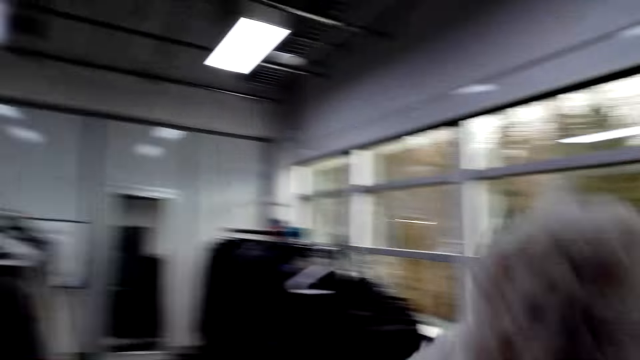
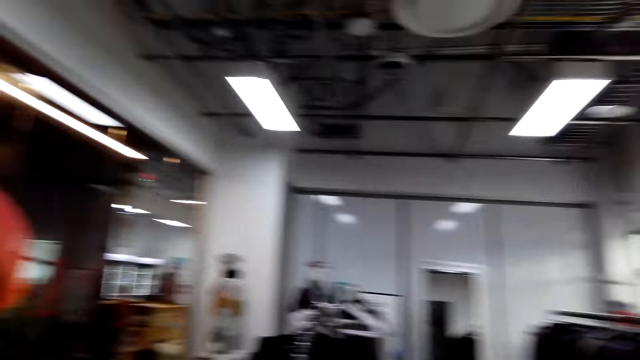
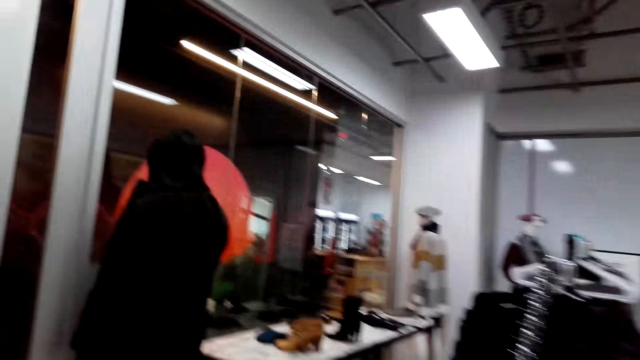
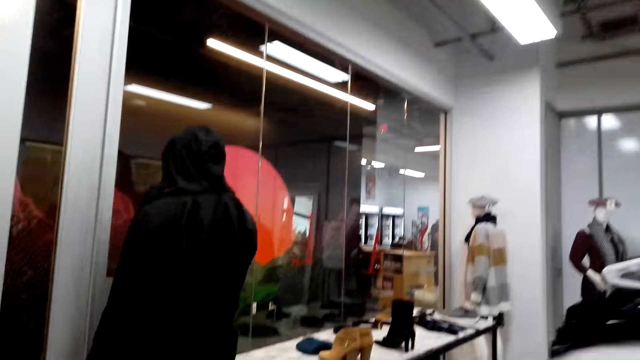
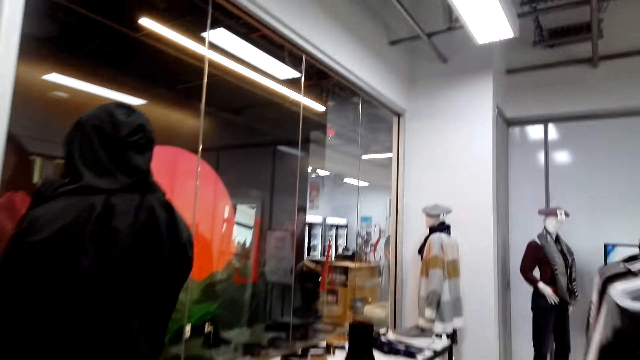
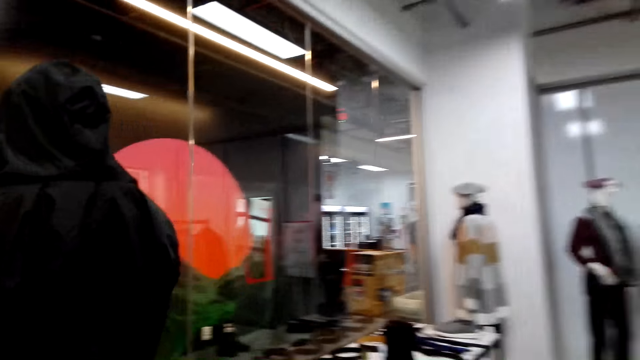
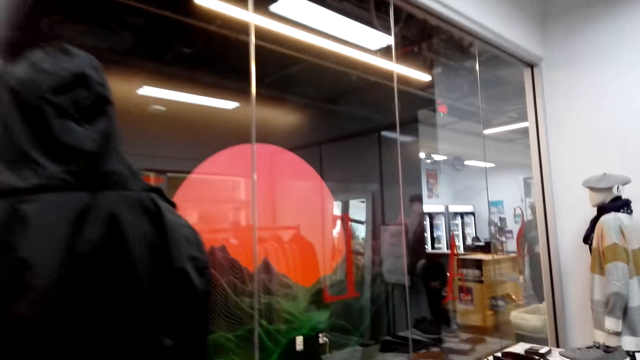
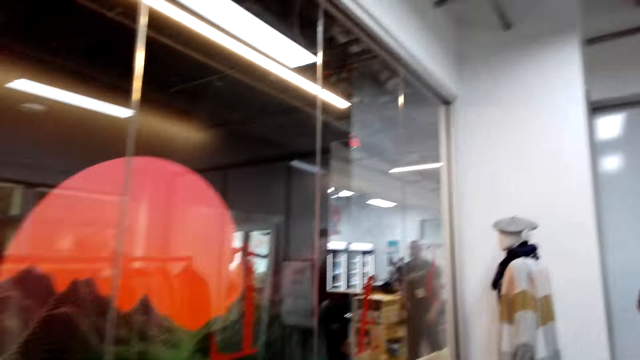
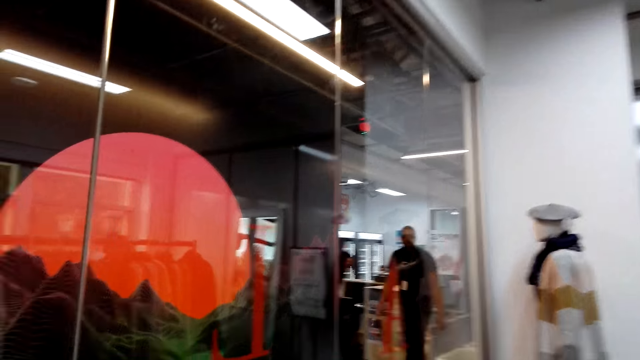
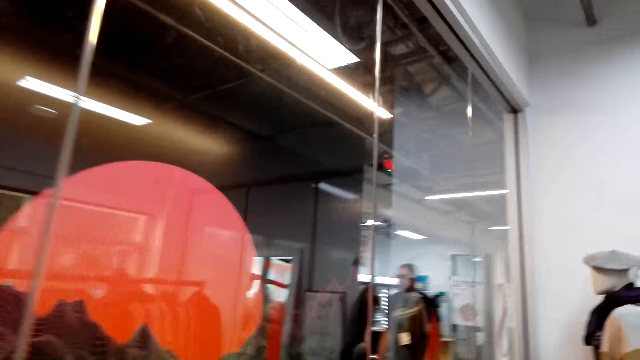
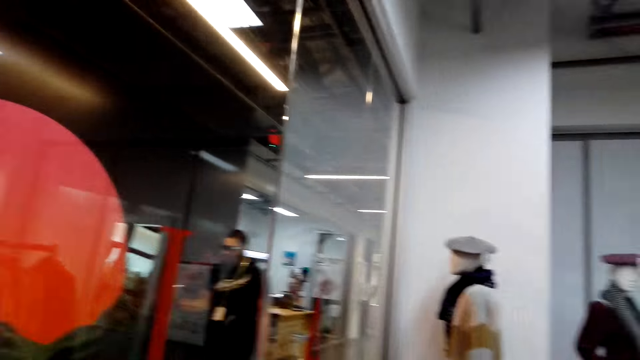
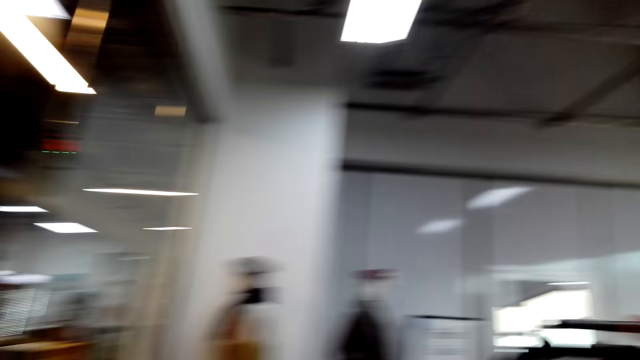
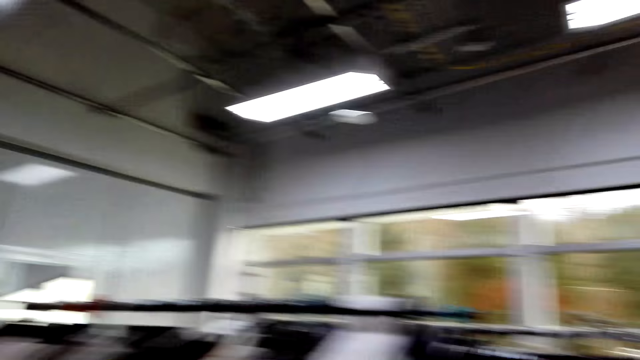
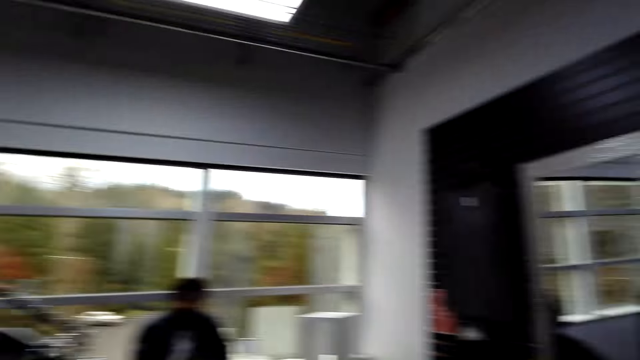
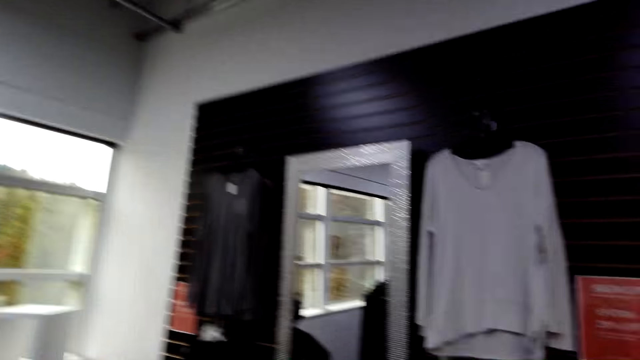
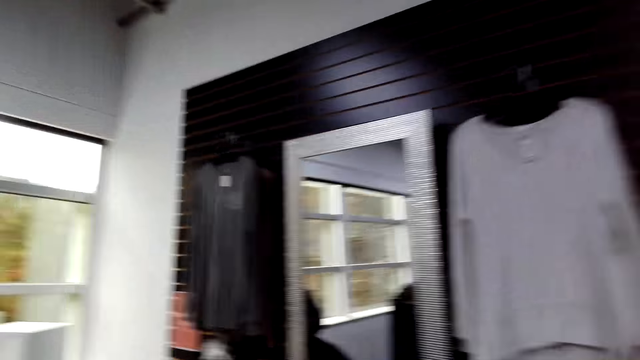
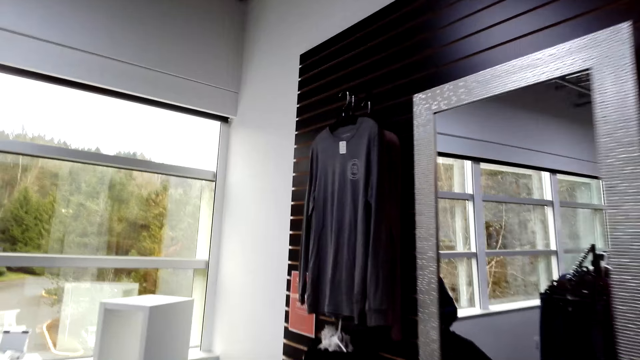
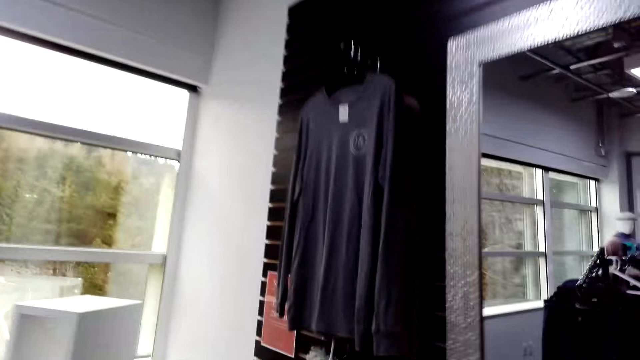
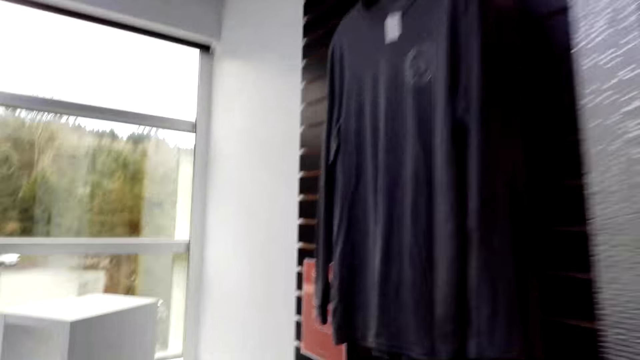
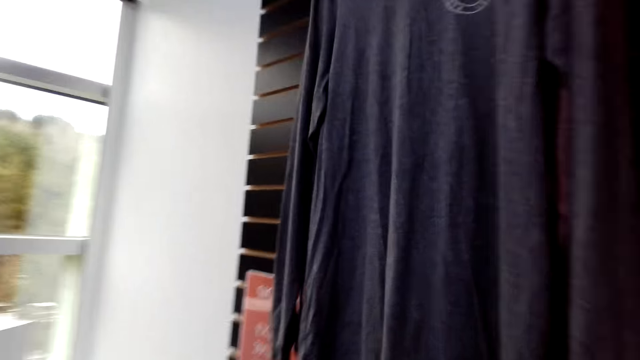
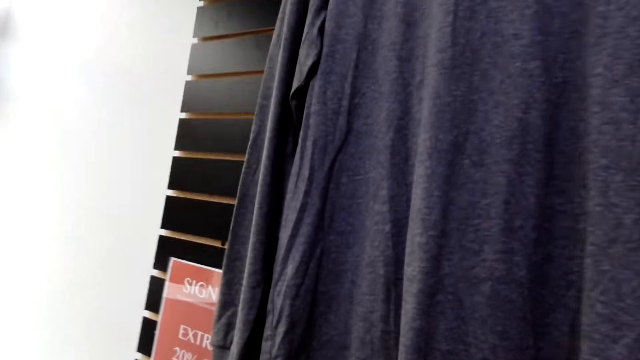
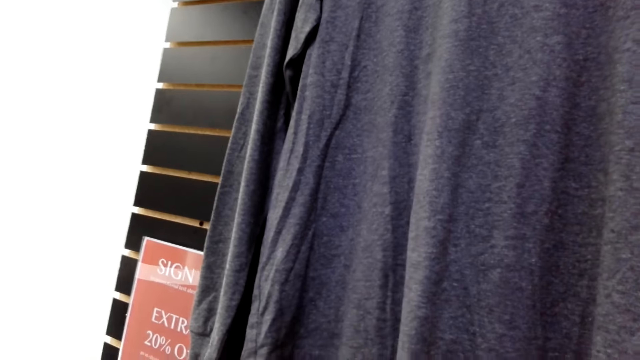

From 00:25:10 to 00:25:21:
The camera wearer looks at the windows. They pick up a scarf. They walk in the clothes store. They walk around. They speak to a man.

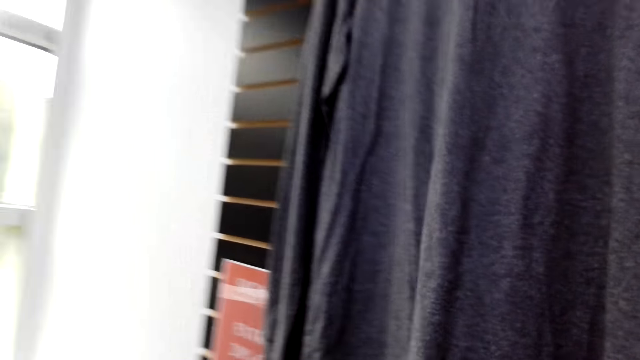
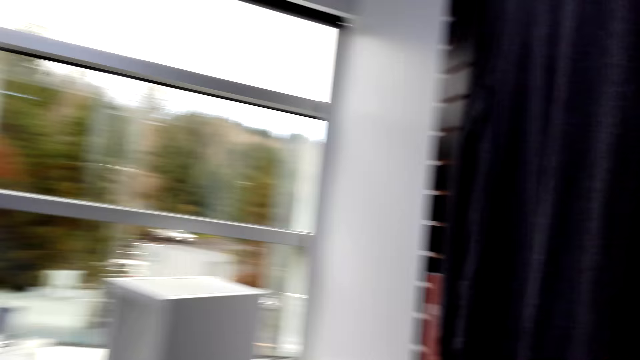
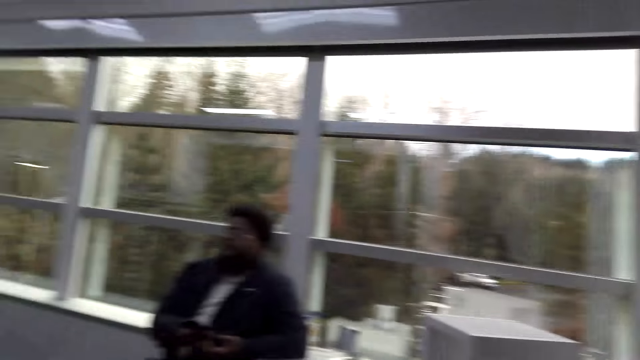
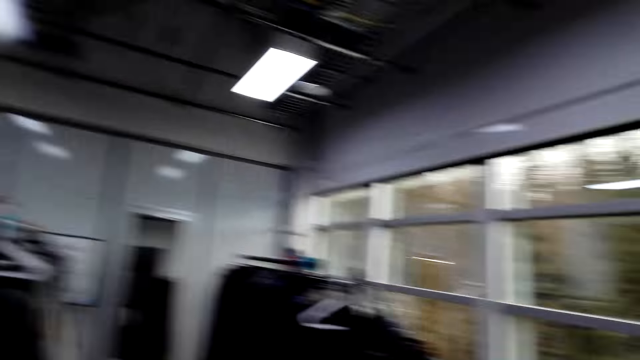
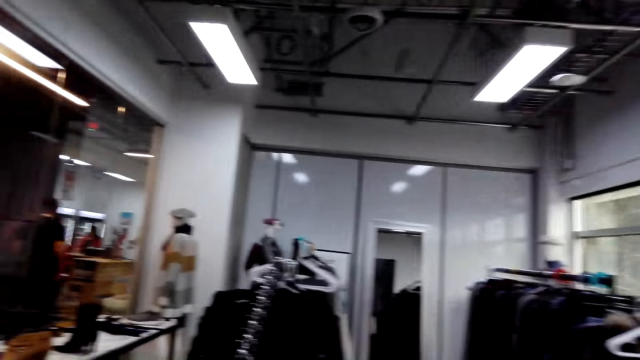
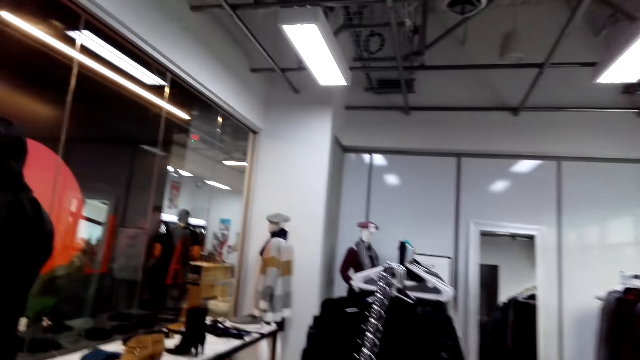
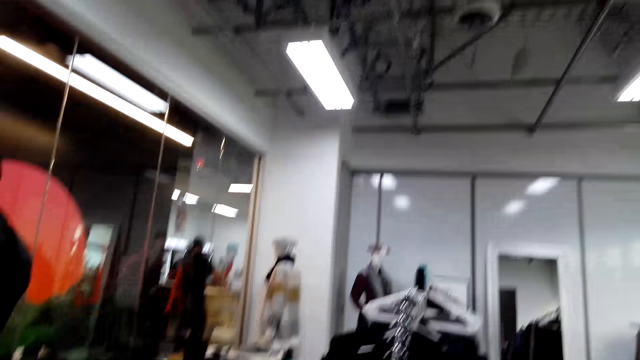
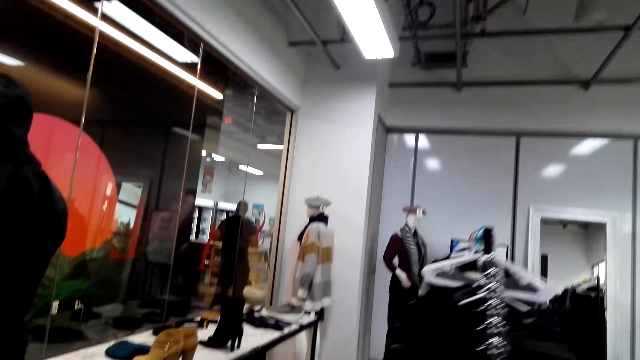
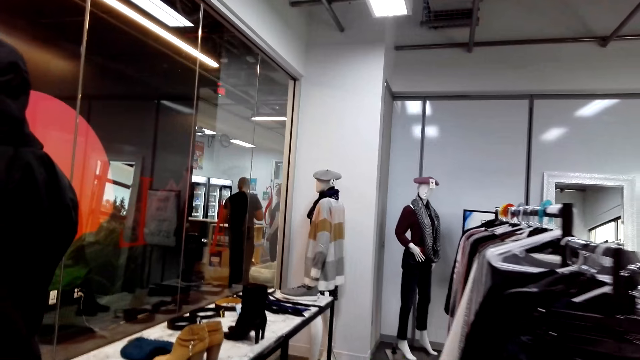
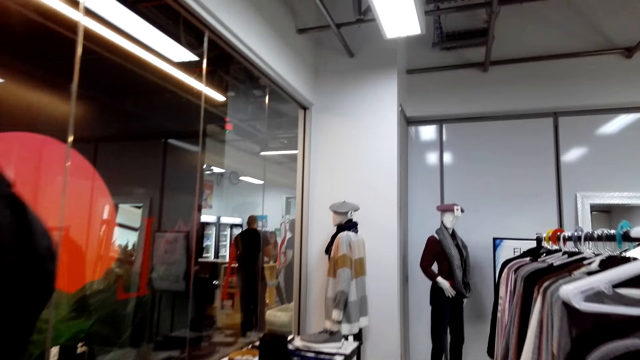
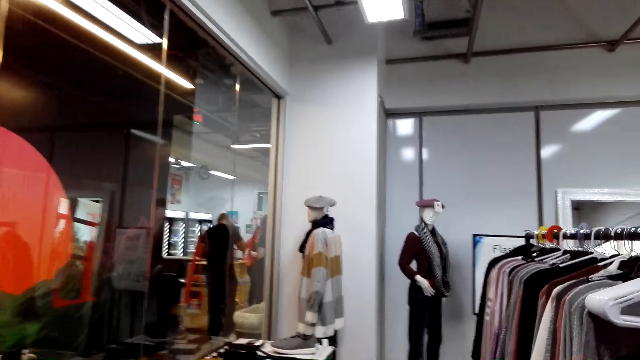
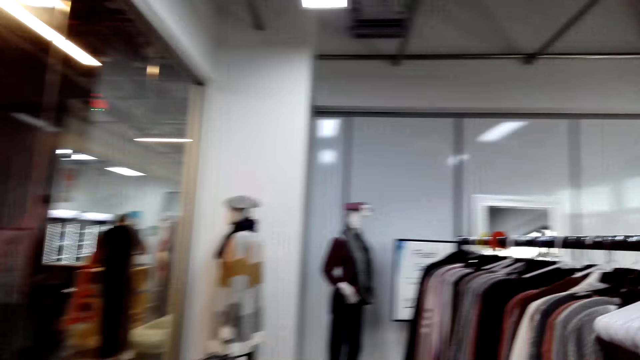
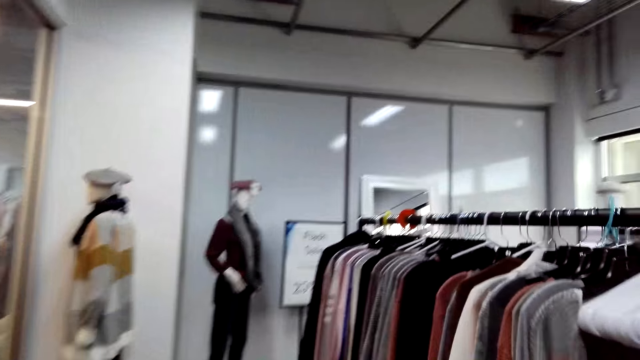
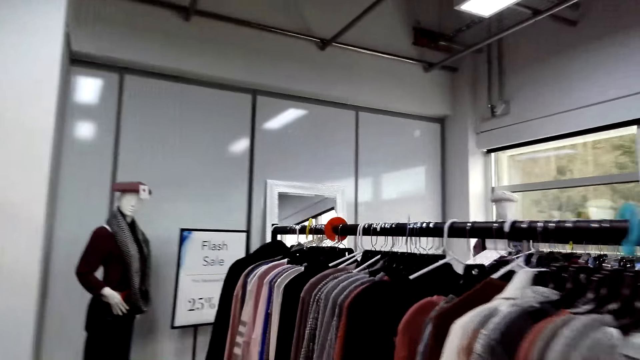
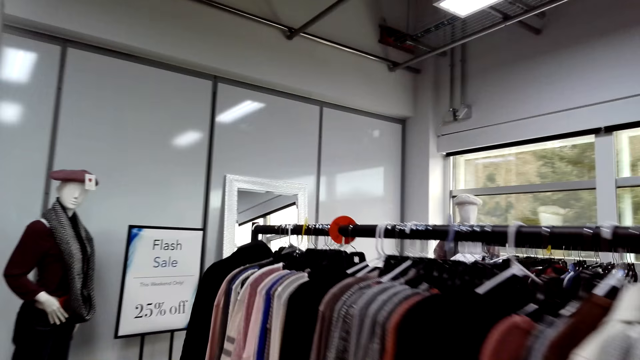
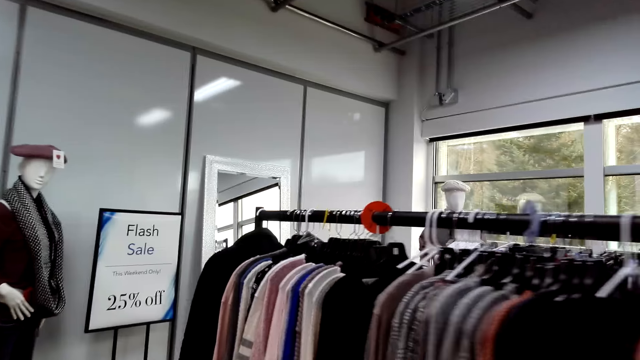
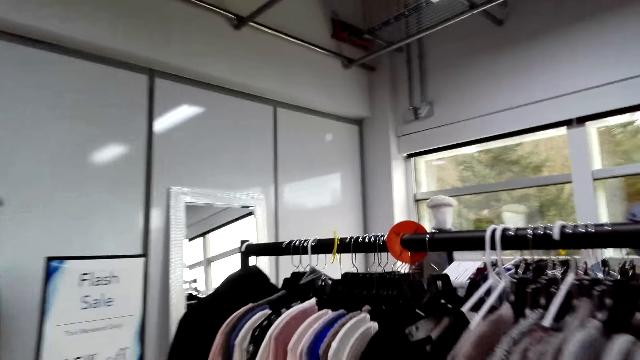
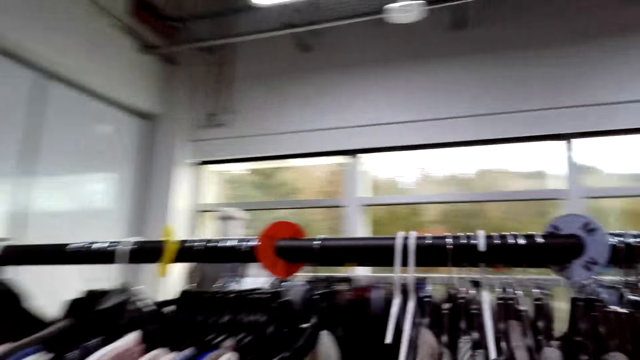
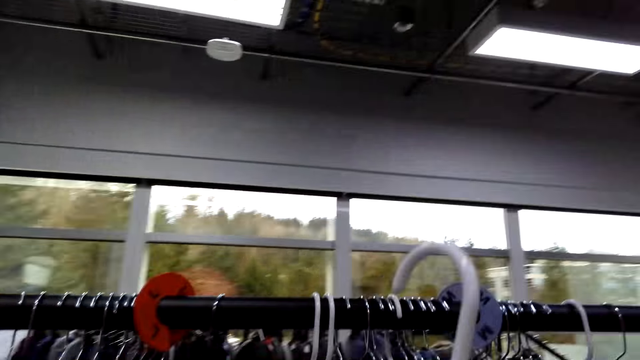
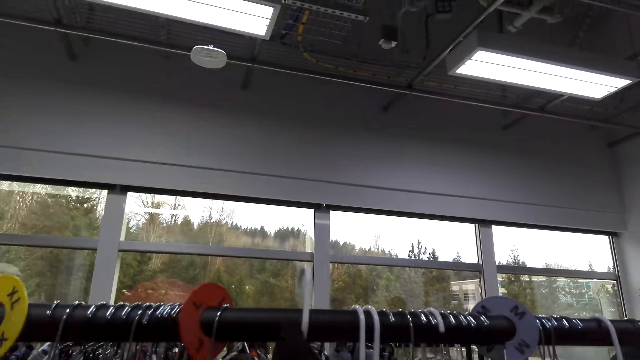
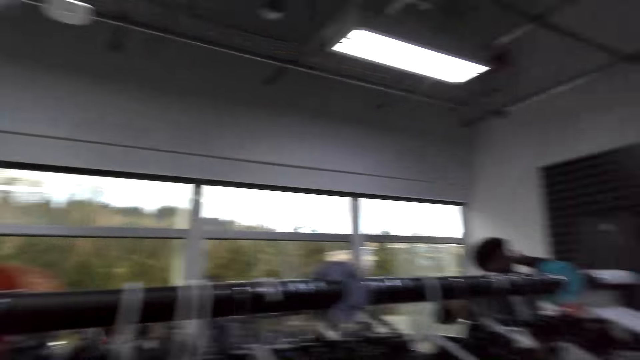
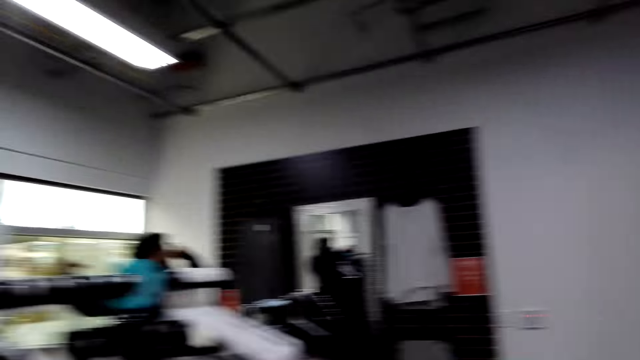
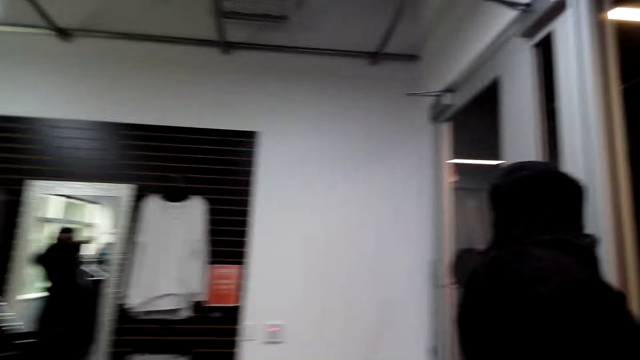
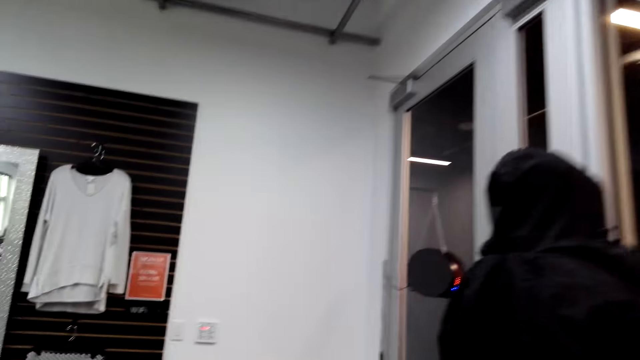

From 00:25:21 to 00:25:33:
The camera wearer looks around the cloth store. A man speaks to the camera wearer. The camera wearer responds to the man. They walk in the clothes store. They speak to the man. They place the hanger on the rack stock. They speak to the man.
